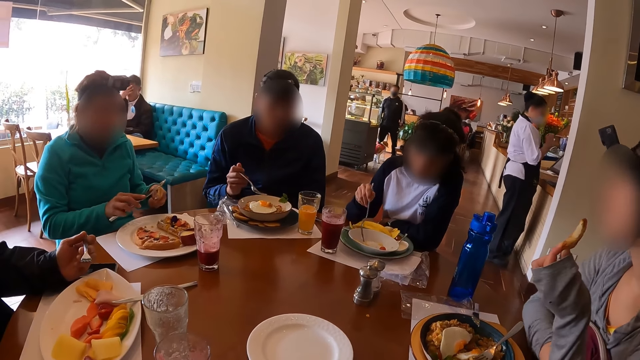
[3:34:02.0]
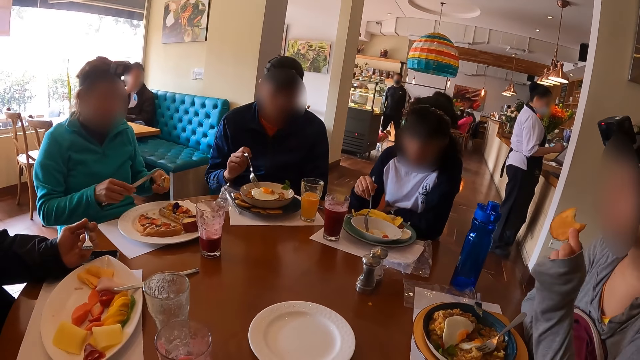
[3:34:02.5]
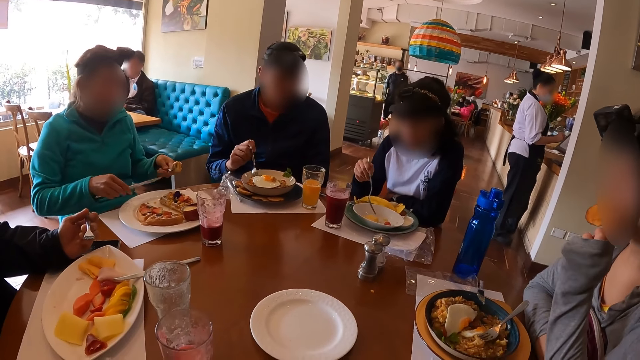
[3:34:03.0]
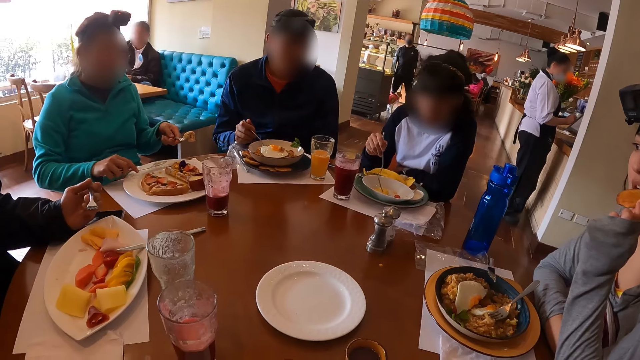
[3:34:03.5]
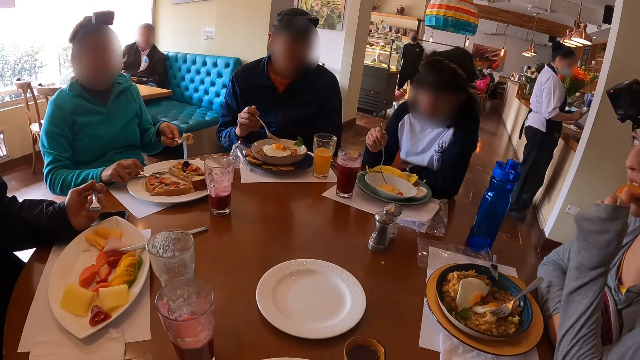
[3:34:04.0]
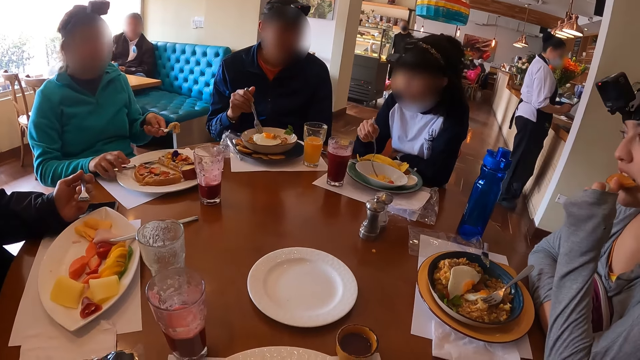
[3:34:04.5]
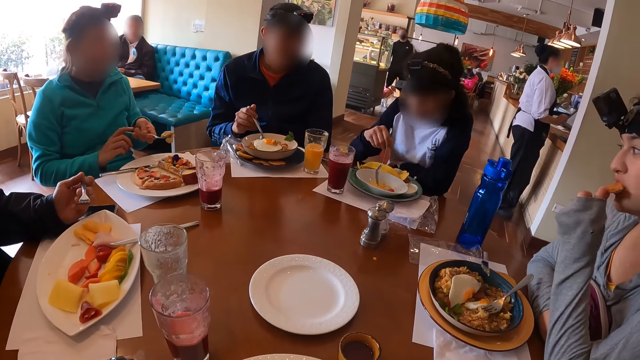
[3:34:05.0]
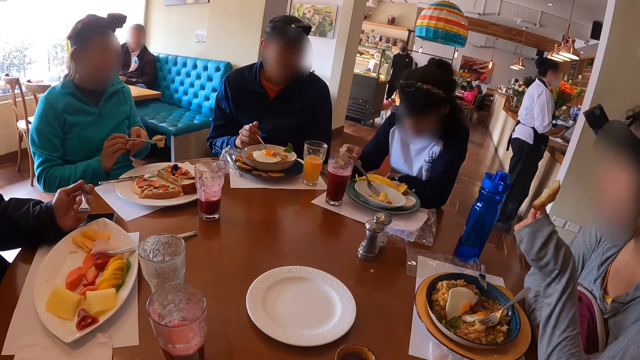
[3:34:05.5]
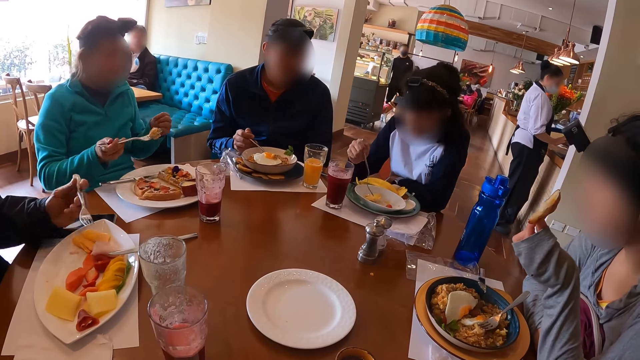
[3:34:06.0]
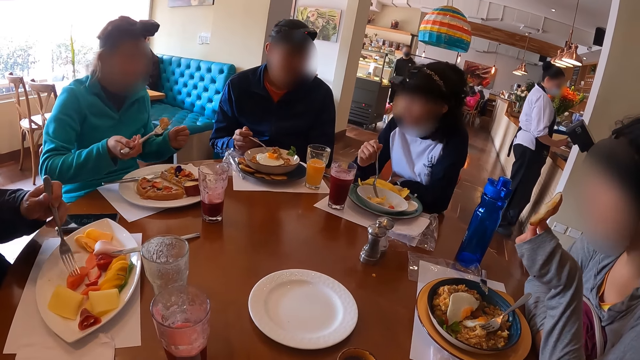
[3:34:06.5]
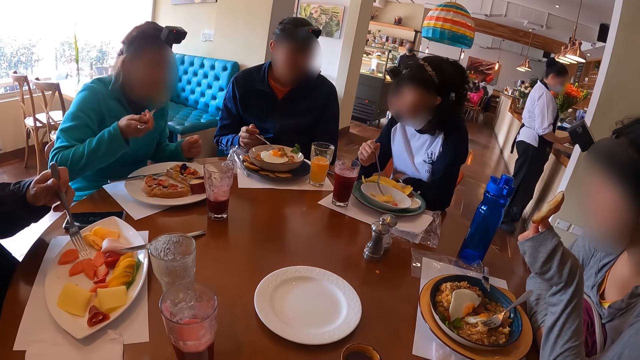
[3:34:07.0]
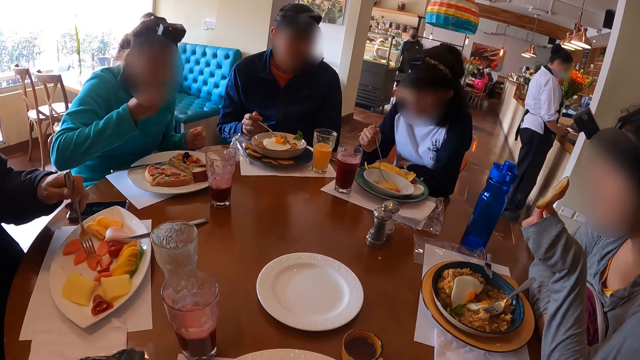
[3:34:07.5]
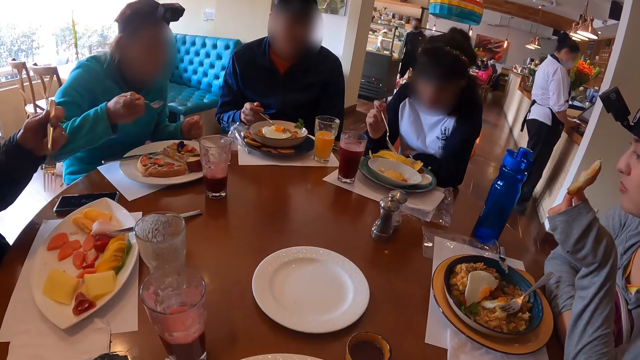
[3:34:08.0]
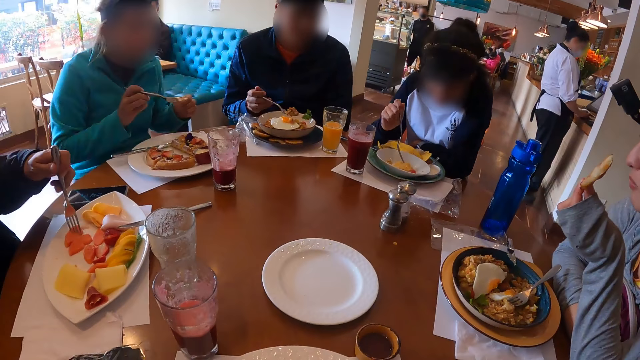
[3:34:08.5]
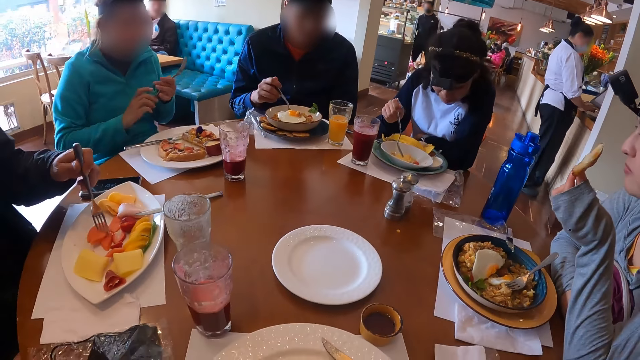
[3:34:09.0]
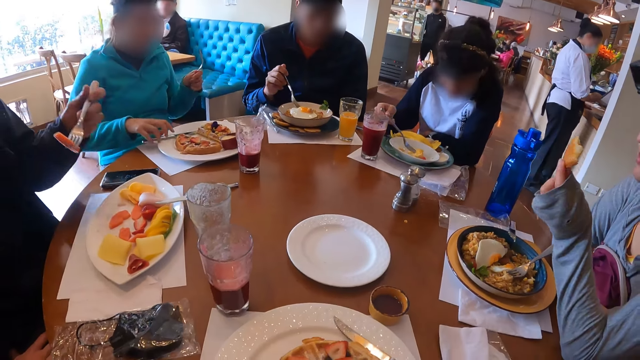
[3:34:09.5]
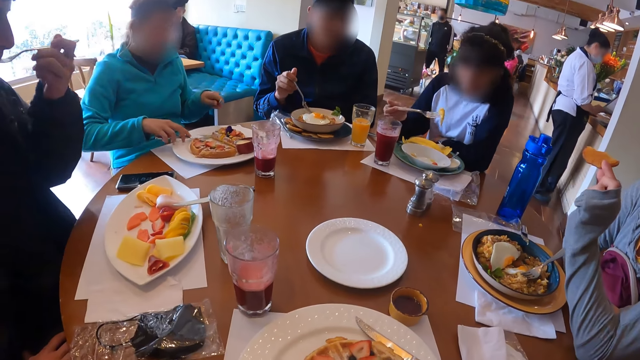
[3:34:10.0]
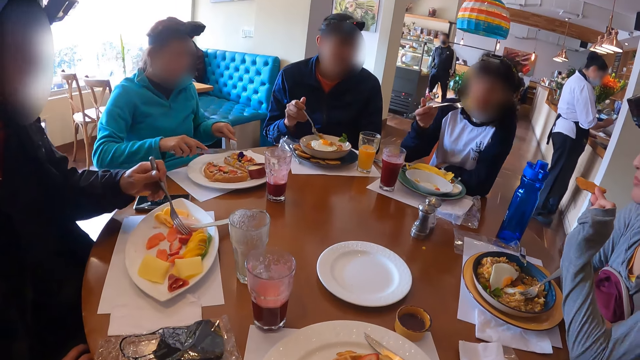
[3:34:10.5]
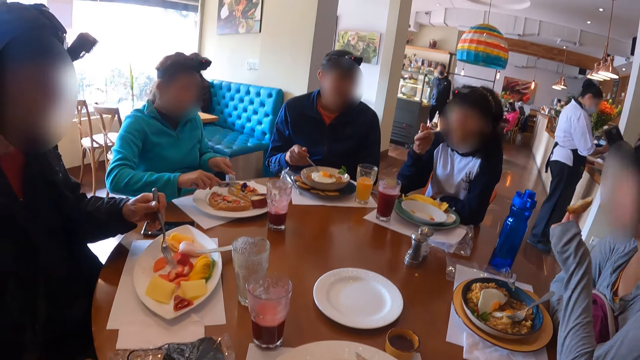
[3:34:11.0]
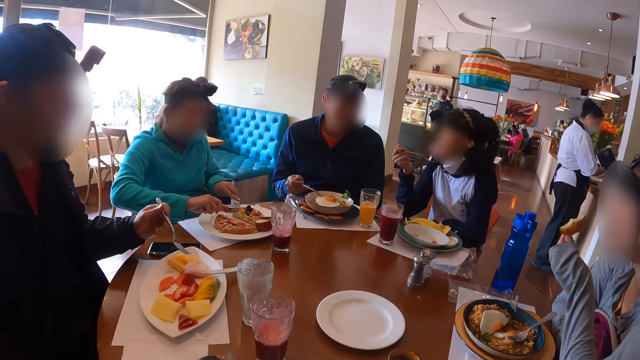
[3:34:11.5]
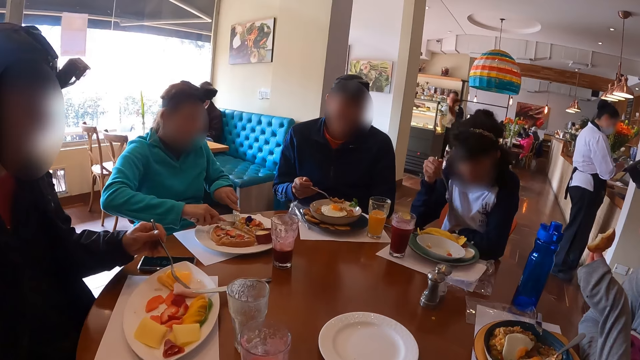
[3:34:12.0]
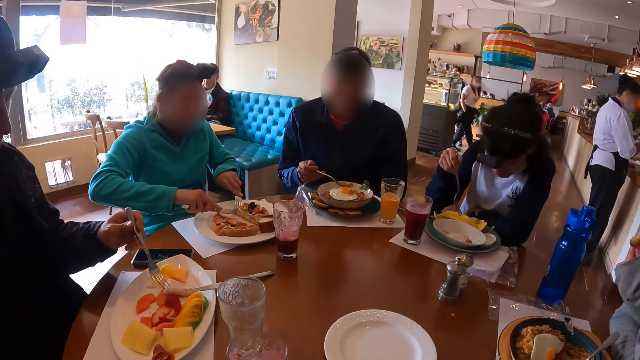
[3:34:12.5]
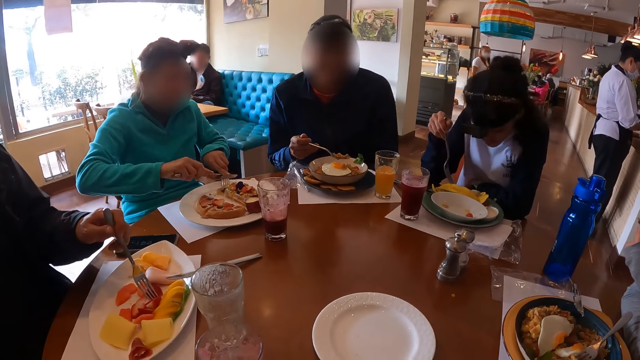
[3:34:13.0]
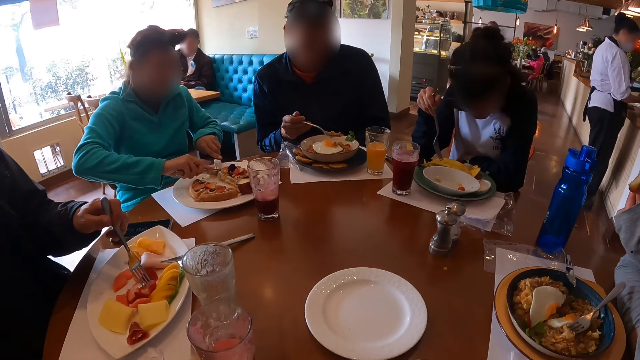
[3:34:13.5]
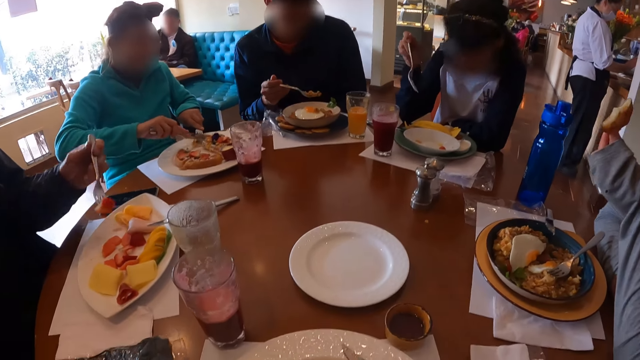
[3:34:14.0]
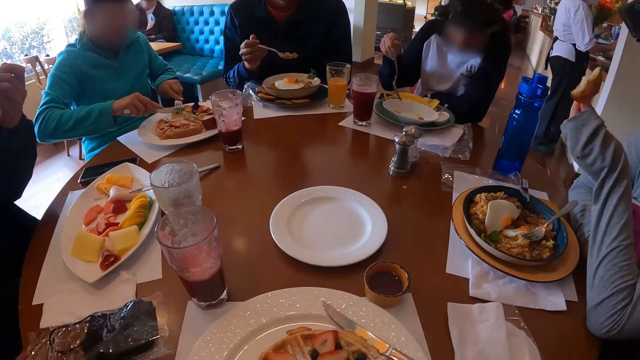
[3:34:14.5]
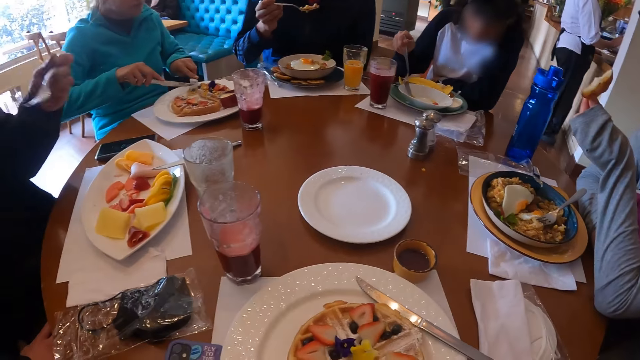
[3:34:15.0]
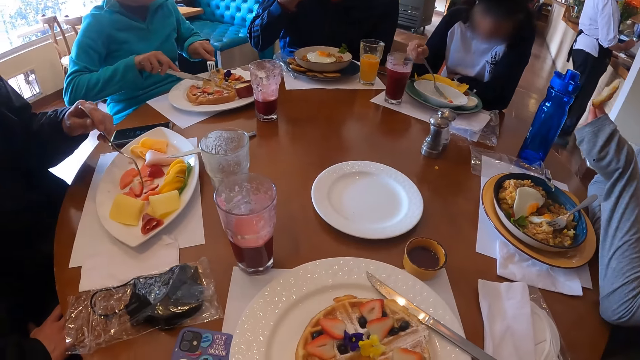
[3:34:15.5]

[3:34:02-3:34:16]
A man drops the knife in his right hand in the plate. The man passes the fork in his left hand to his right hand and eats food with the fork in his right hand. A woman eats the food. The man passes the fork in his right hand to his left hand and picks up the knife on the plate with his right hand. Another woman eats food from the plate with the fork in her right hand. The man cuts the food in the plate with the fork and knife in his hands. The second woman talks to another man. The first woman cuts the food.

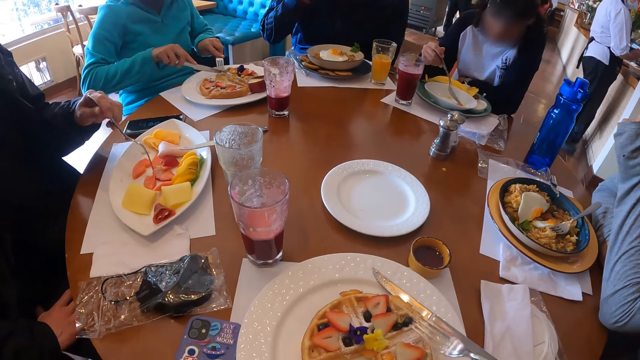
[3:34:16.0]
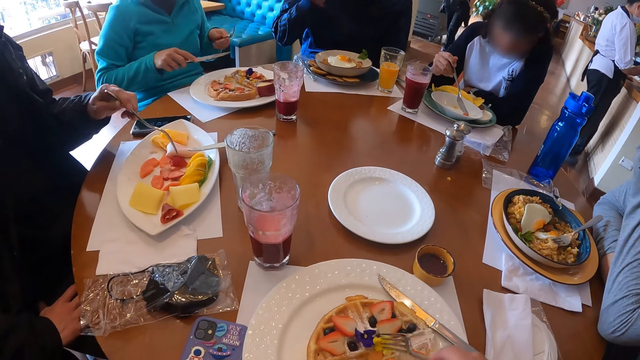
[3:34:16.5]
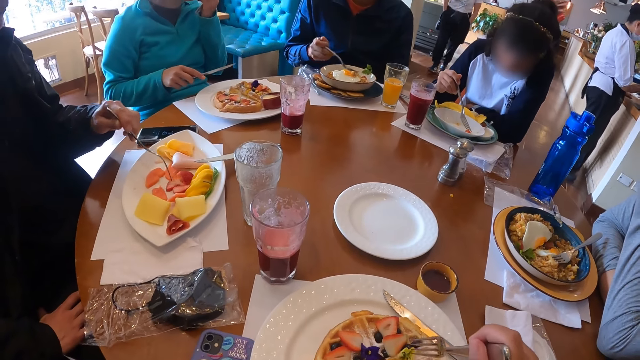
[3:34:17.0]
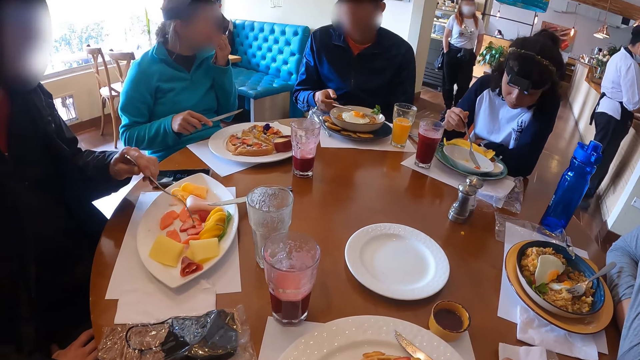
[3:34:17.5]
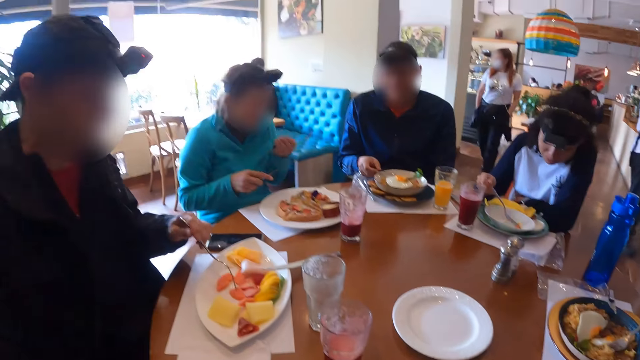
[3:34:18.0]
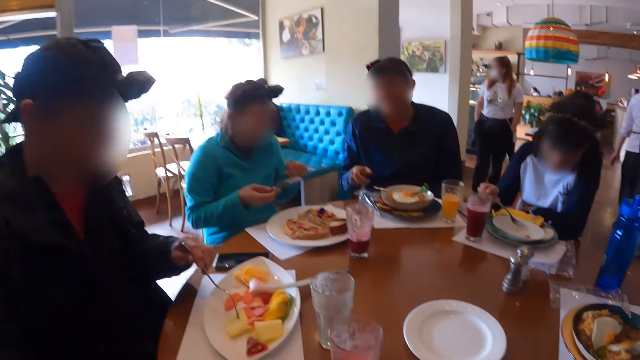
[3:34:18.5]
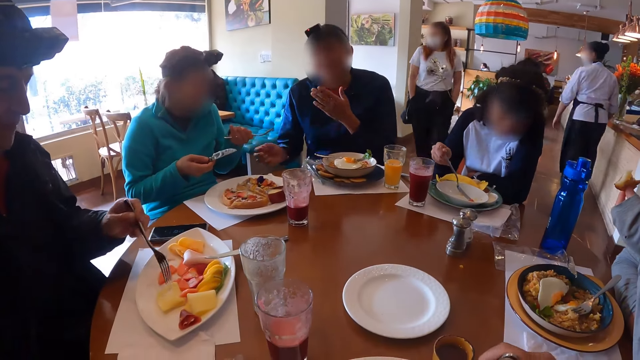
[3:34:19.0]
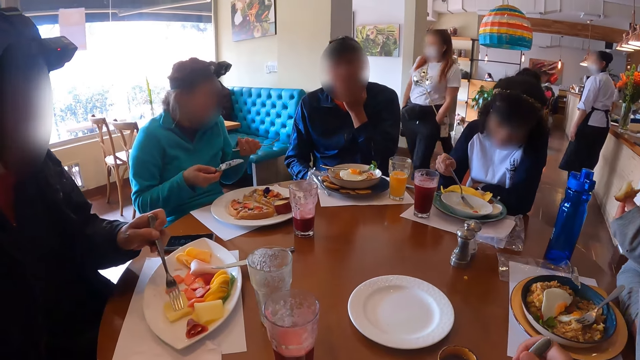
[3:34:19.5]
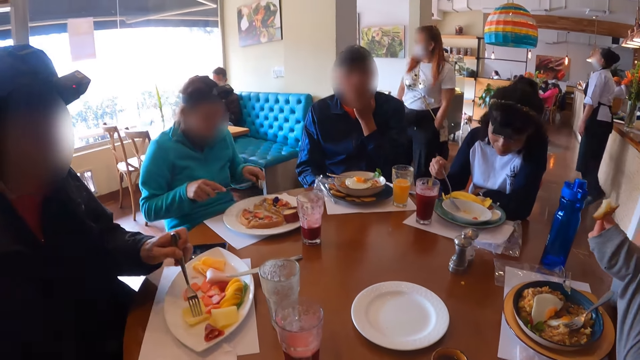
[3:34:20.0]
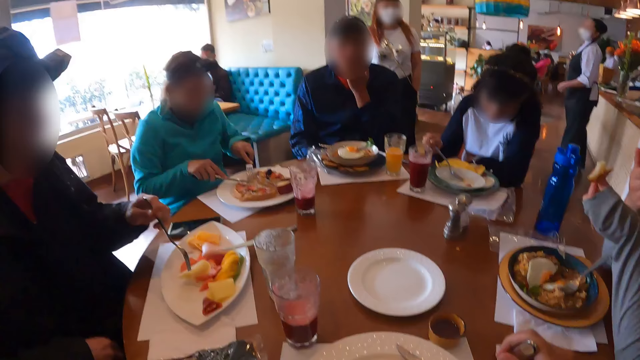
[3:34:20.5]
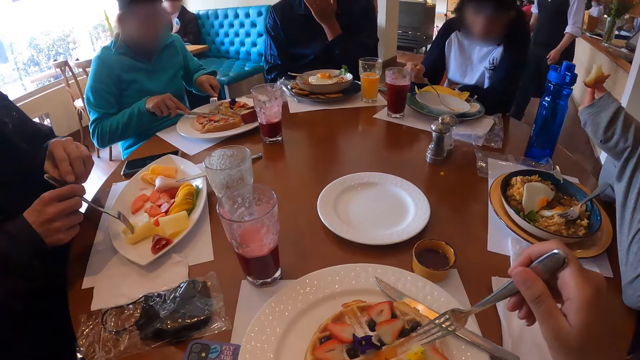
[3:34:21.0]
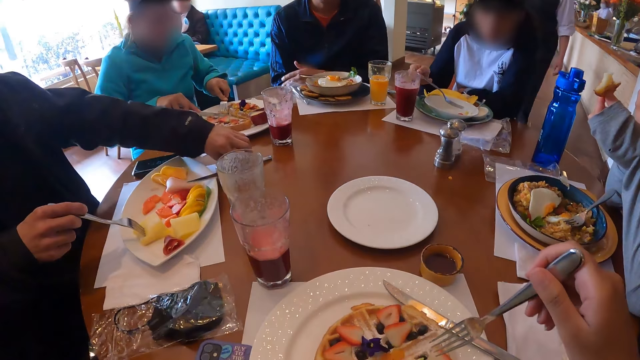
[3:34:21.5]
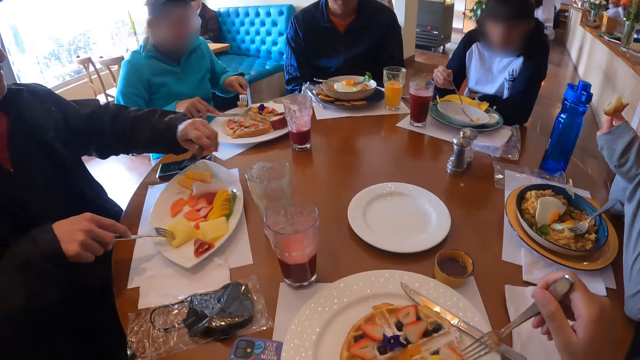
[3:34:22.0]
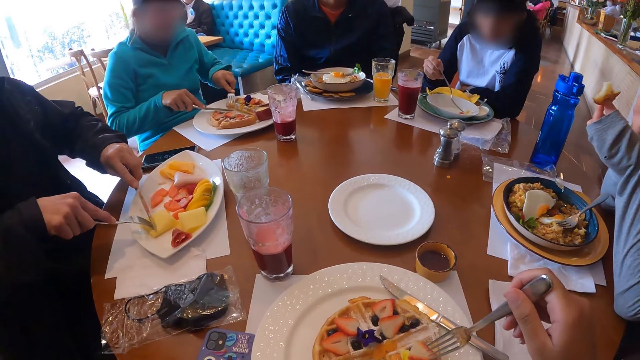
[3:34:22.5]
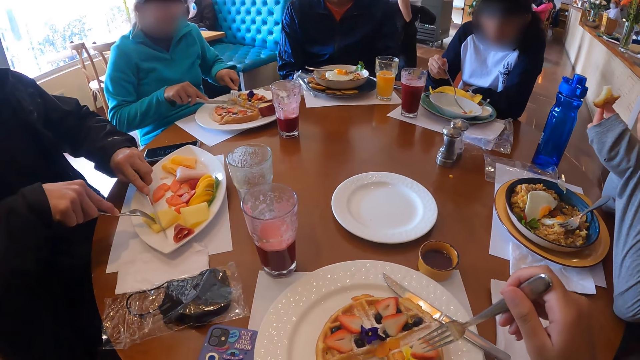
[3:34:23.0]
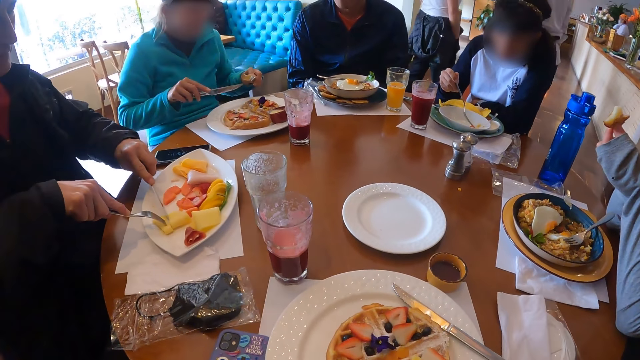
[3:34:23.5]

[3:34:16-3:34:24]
The camera wearer picks up food from the plate with the fork in her right hand. A man drops the fork in his right hand in the plate on the table and touches his face with his left hand. Another man passes the fork in his left hand to his right hand, picks up the knife on the table with his left hand, and cuts food in the plate with the fork and knife in his hands.
